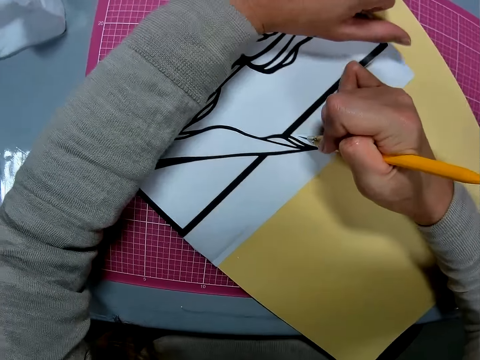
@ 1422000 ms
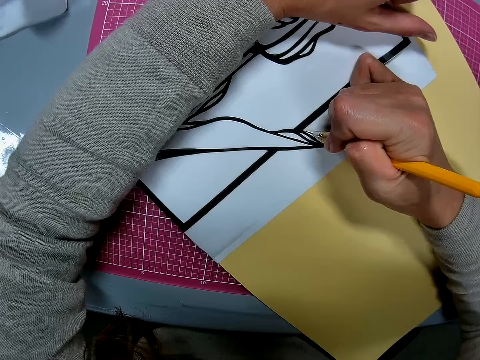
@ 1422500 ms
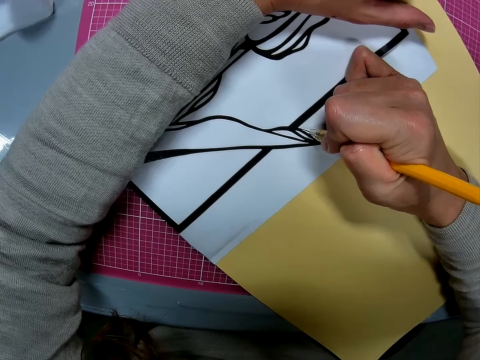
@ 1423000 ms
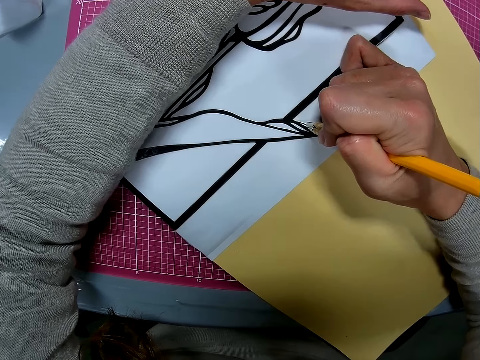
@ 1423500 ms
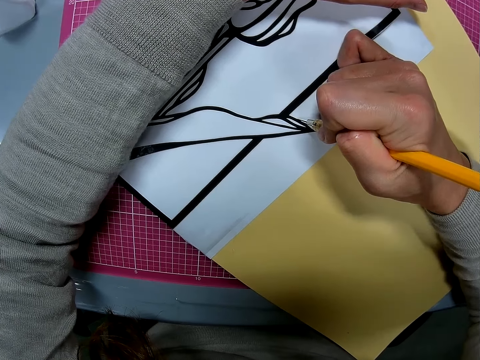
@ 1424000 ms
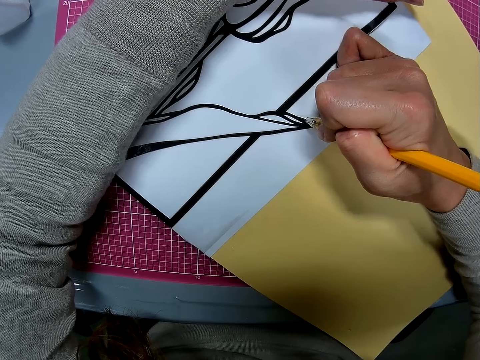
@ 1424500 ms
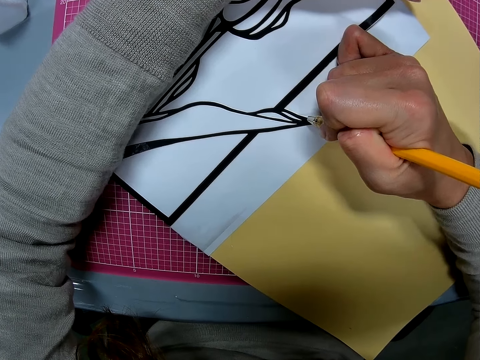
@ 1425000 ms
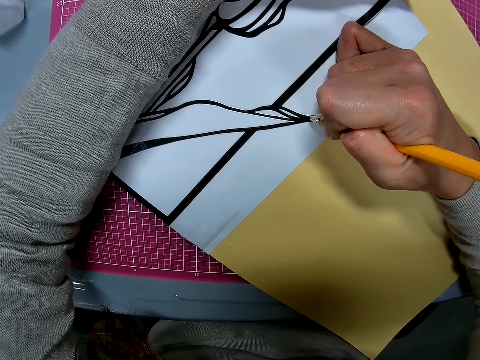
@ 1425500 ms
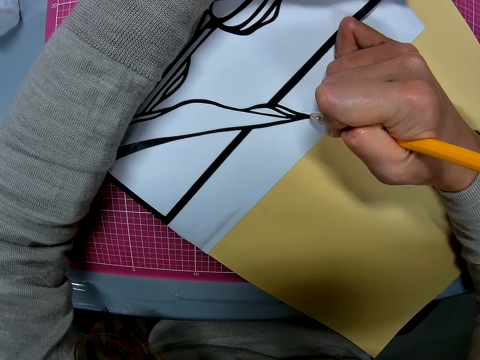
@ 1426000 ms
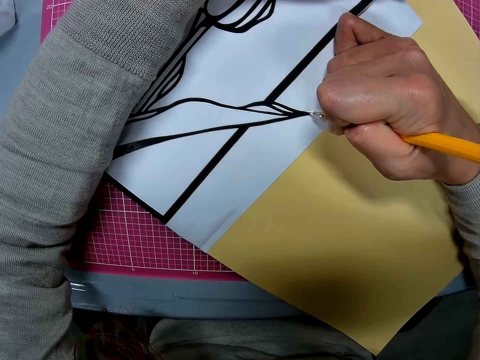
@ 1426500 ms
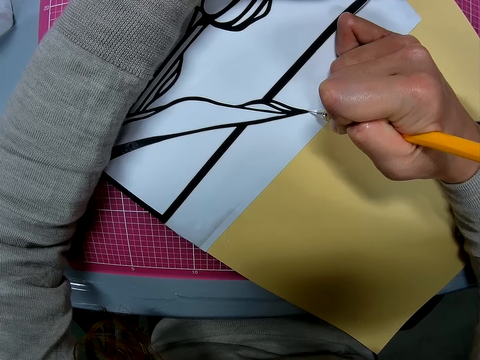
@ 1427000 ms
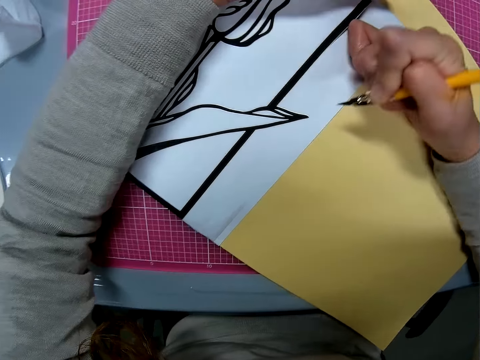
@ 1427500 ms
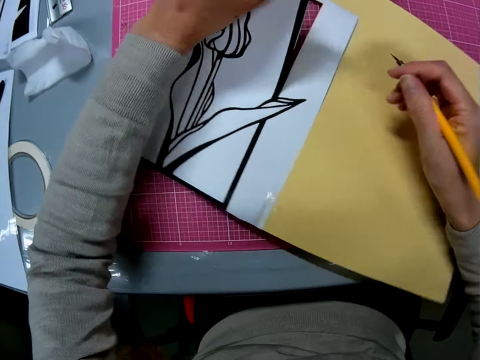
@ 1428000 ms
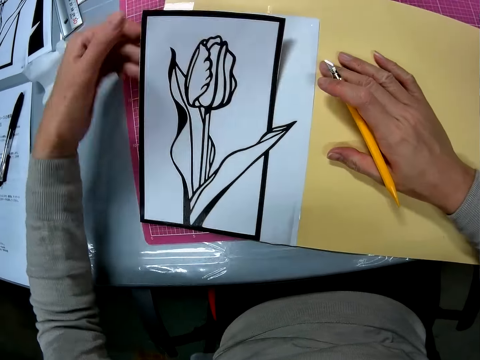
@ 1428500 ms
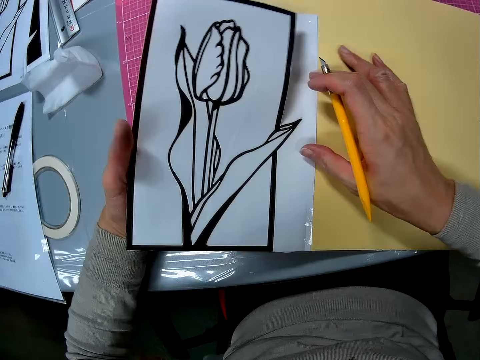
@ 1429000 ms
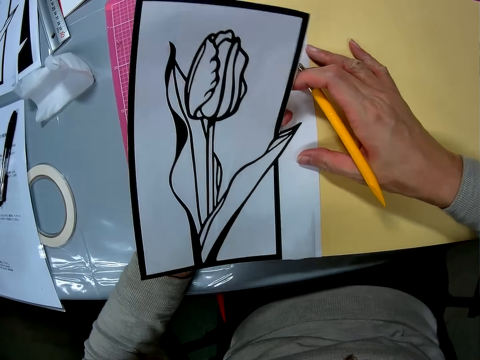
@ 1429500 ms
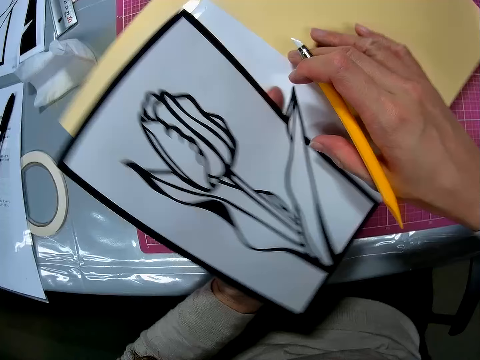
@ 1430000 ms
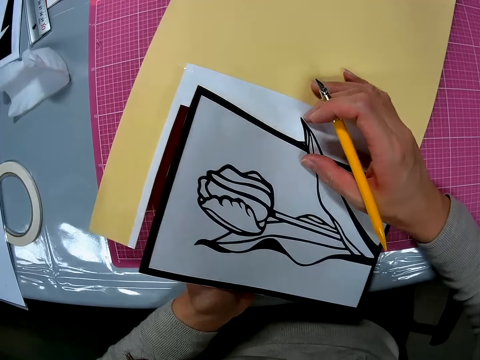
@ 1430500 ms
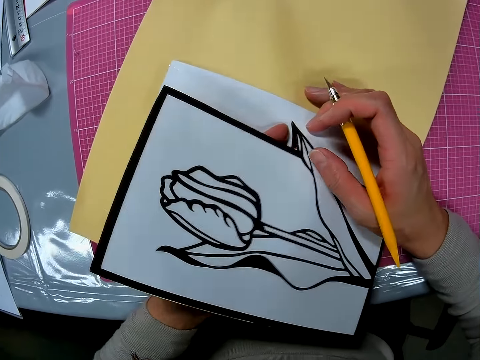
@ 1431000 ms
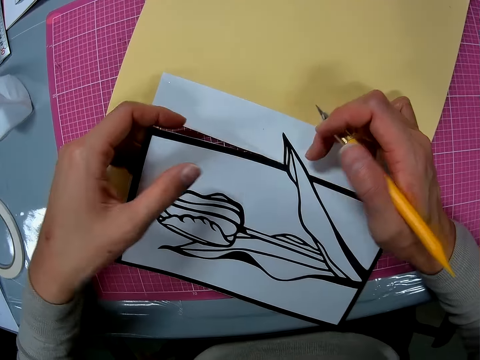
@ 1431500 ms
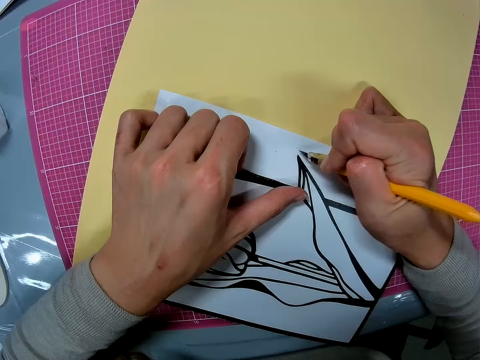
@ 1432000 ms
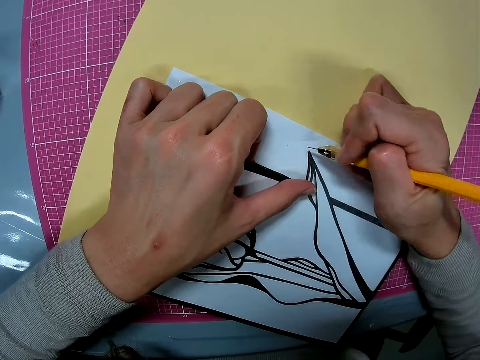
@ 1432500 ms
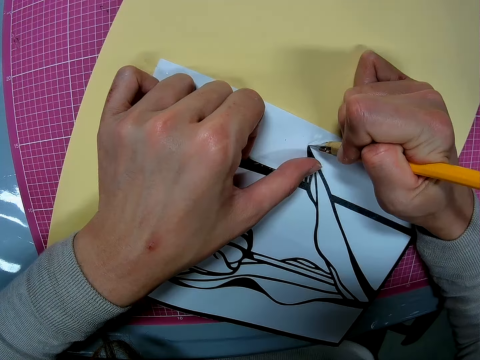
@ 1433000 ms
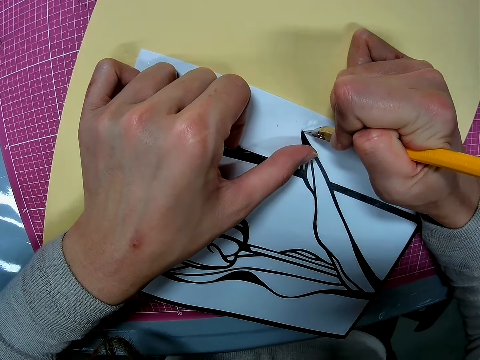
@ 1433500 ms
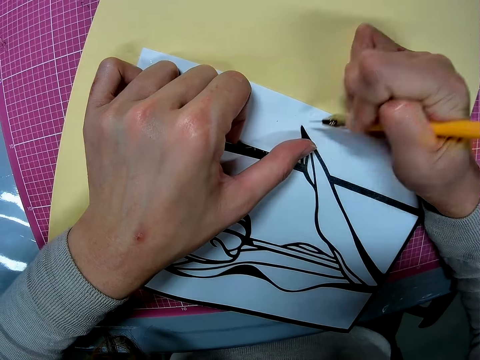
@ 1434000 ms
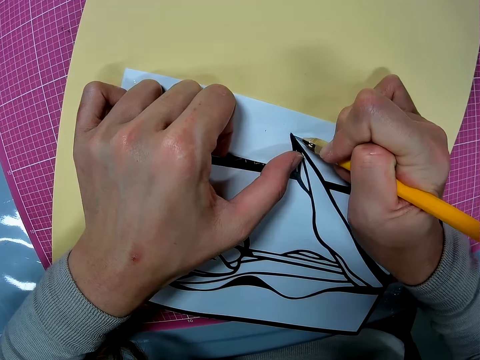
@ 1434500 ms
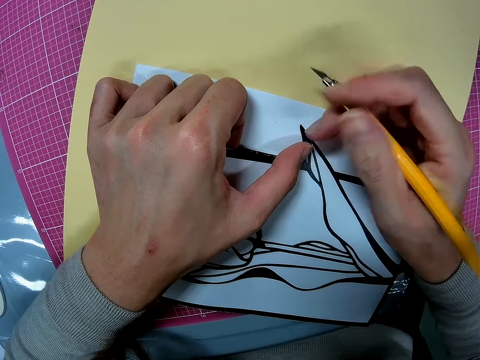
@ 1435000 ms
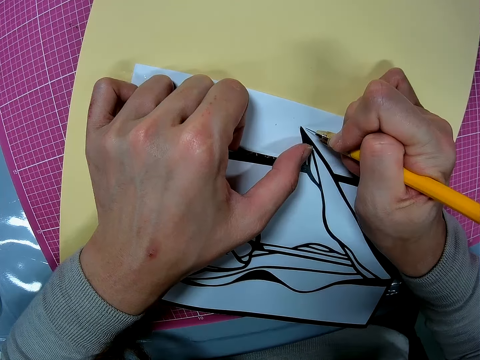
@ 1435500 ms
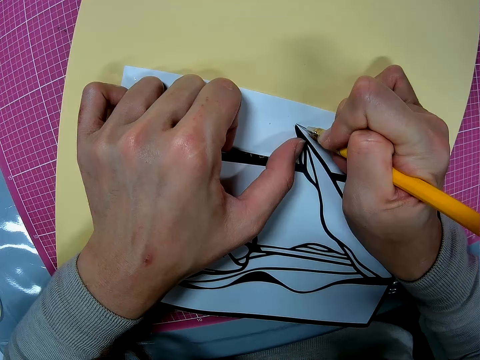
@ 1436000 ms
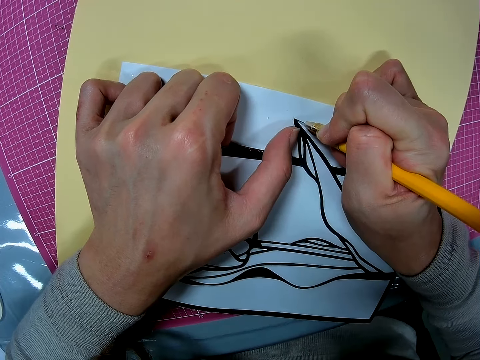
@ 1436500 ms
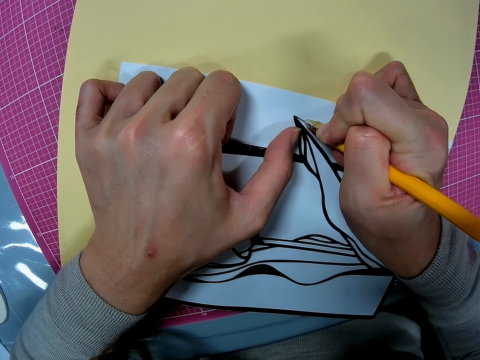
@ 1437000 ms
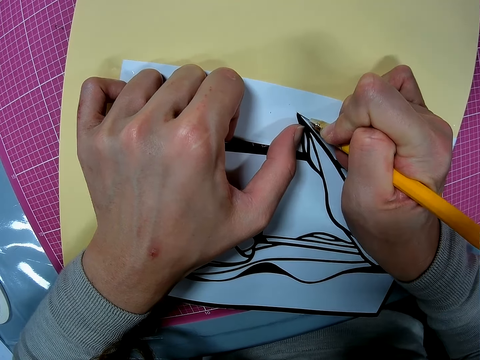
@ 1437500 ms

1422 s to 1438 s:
The camera wearer turns the paper. They cut out the papercraft piece from the papercraft sheet with the paper cutter on the cutting mat. They turn the papercraft sheet on the table. They look at the paper, turn the paper, and hold the paper. They cut out the papercraft piece from the papercraft sheet with the paper cutter on the cutting mat.

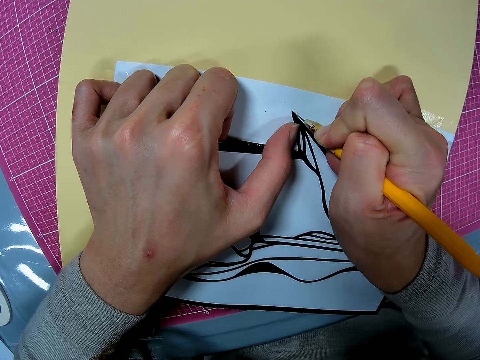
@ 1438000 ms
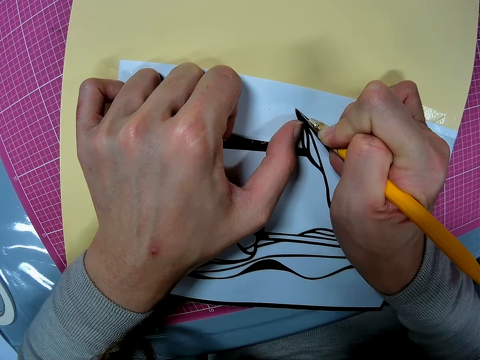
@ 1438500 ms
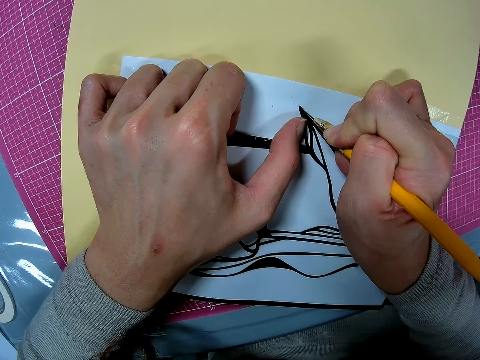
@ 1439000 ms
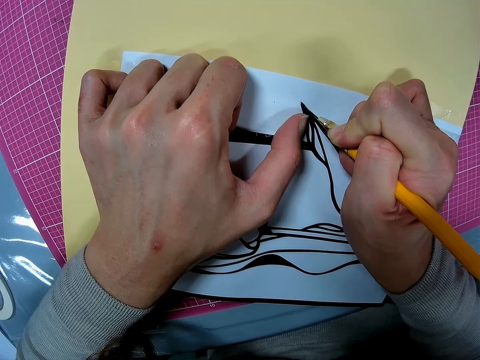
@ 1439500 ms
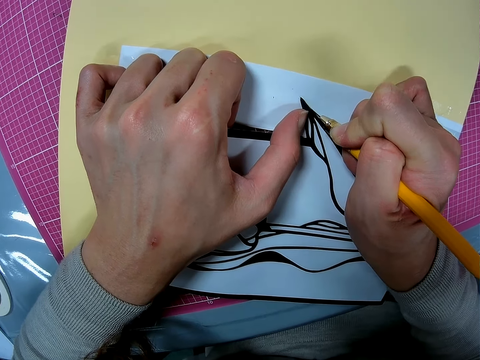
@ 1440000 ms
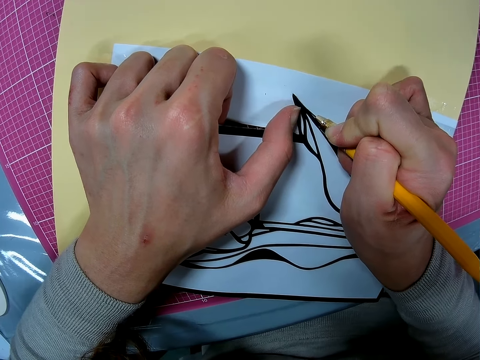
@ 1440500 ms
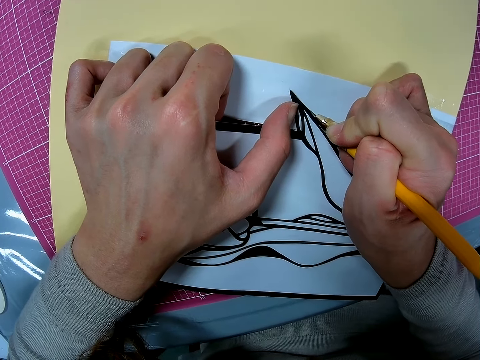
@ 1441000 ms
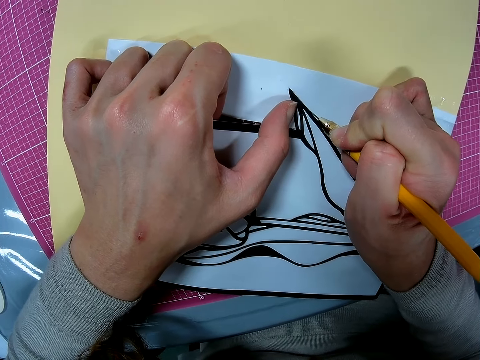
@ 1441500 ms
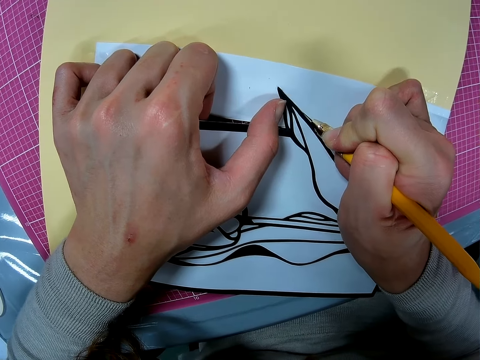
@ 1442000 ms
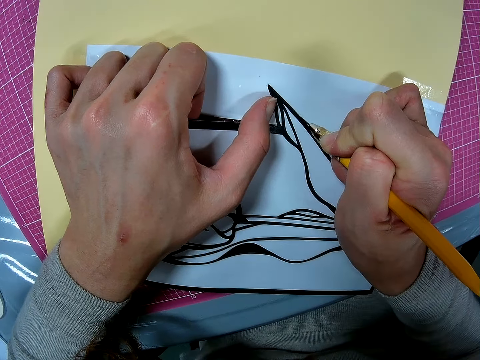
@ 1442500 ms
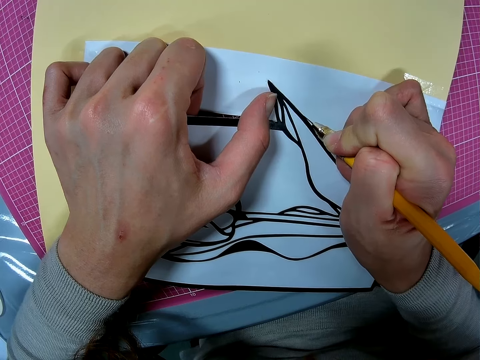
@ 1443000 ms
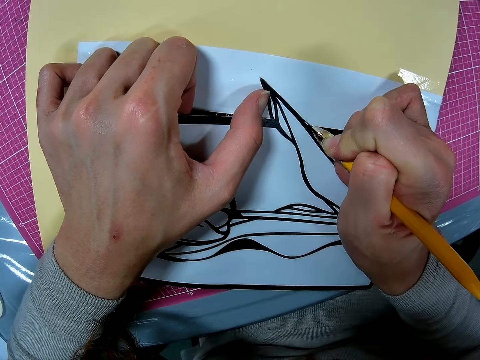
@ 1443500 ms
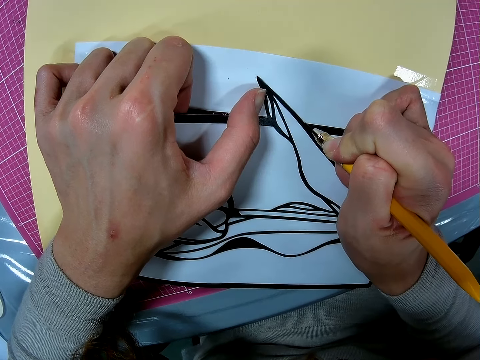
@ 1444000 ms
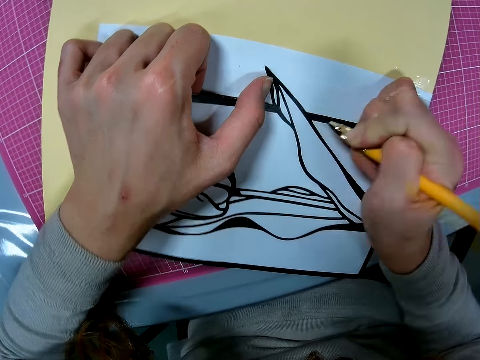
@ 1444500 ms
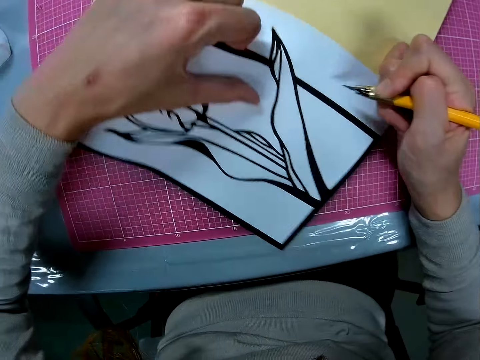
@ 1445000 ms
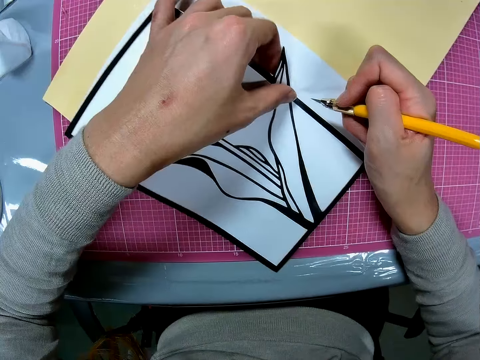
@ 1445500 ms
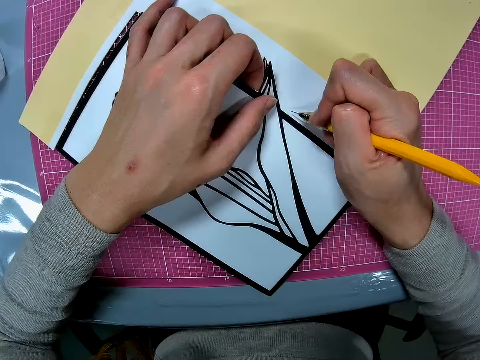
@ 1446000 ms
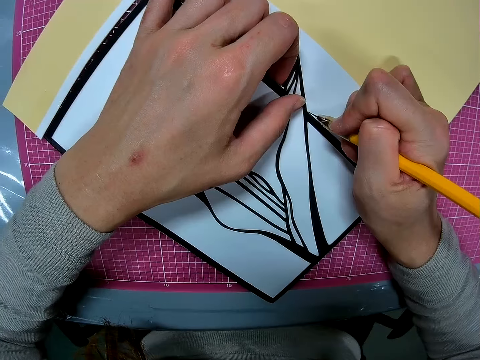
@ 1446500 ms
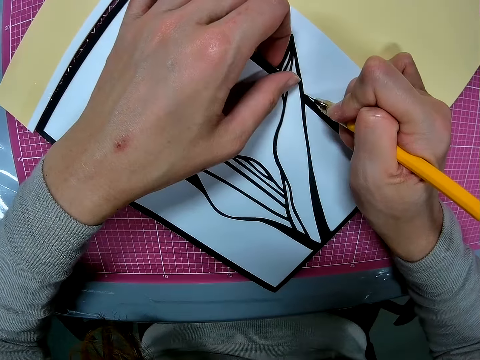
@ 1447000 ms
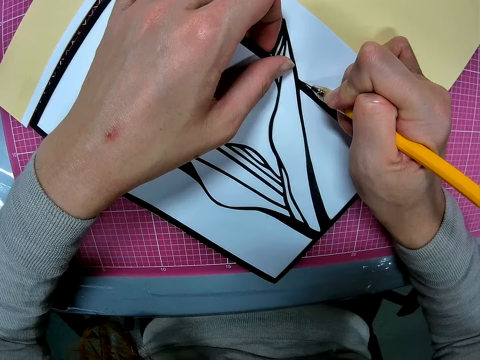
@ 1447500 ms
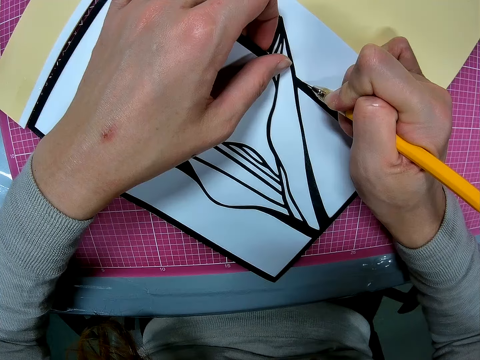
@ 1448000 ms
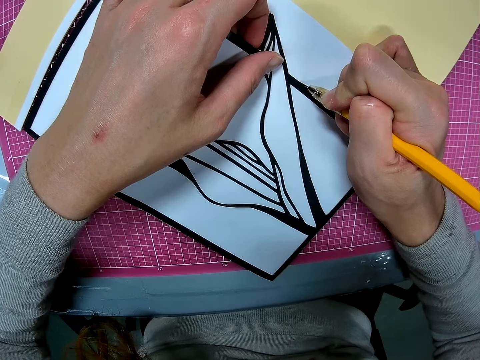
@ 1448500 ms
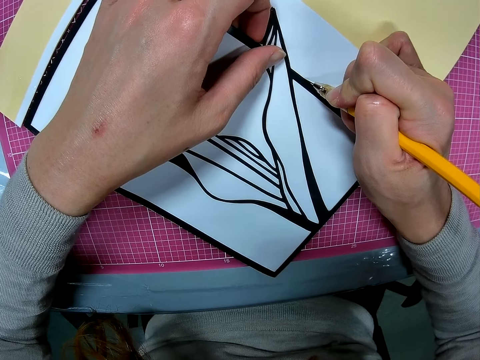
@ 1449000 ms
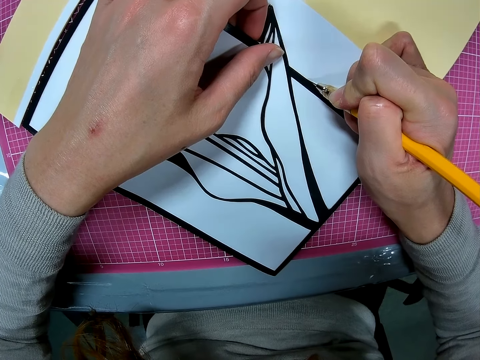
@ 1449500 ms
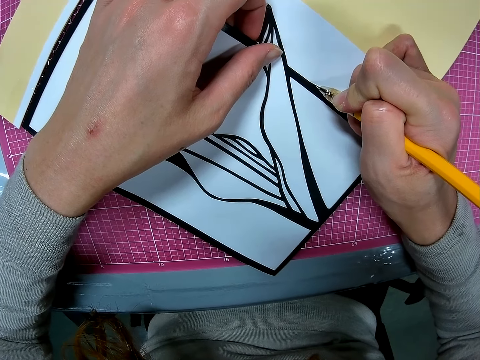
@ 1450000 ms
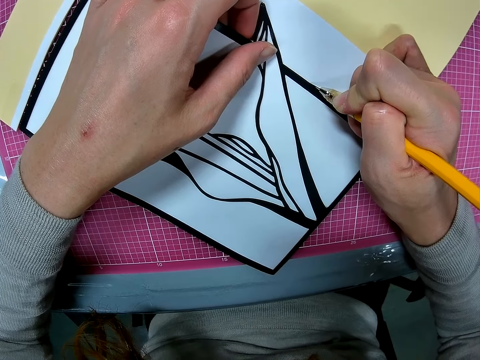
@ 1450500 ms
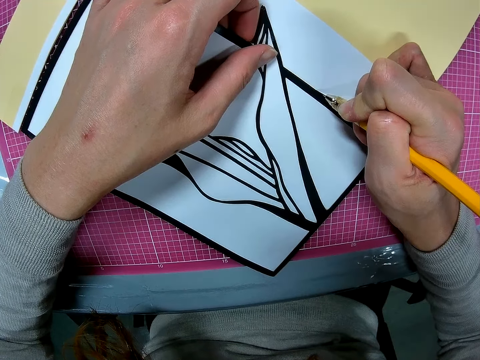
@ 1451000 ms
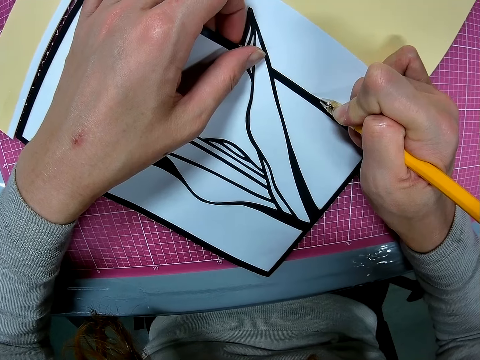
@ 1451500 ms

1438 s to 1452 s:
The camera wearer turns the papercraft sheet on the table. They move the paper on the cutting mat. They cut out the papercraft piece from the papercraft sheet with the paper cutter on the cutting mat.
